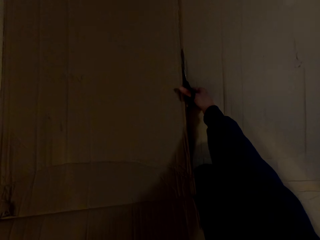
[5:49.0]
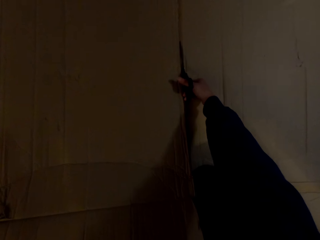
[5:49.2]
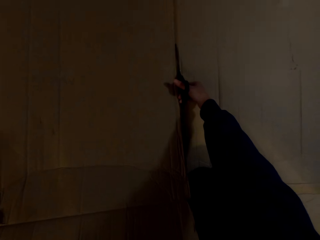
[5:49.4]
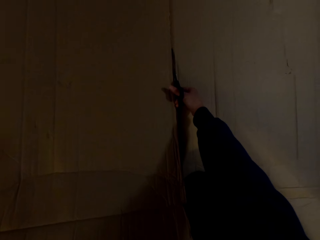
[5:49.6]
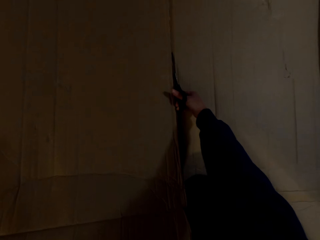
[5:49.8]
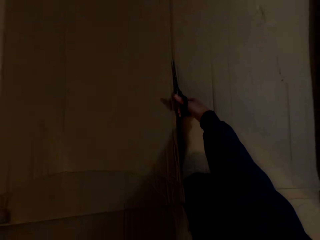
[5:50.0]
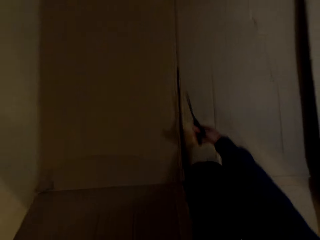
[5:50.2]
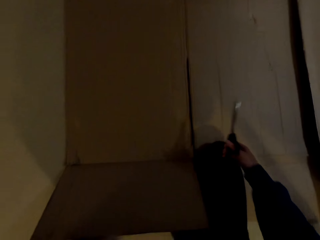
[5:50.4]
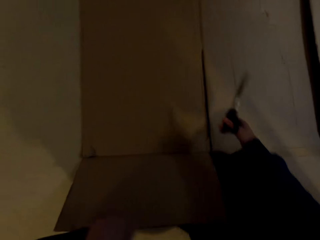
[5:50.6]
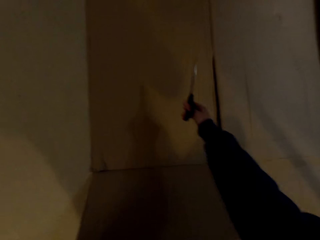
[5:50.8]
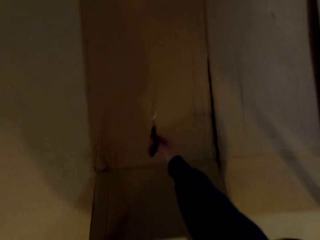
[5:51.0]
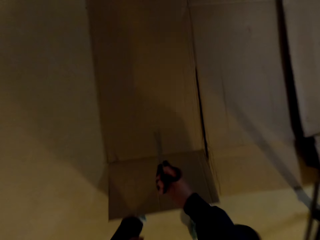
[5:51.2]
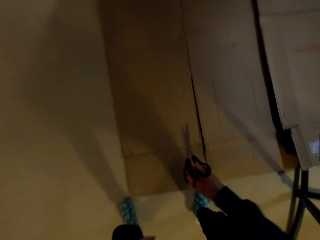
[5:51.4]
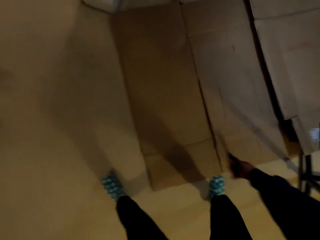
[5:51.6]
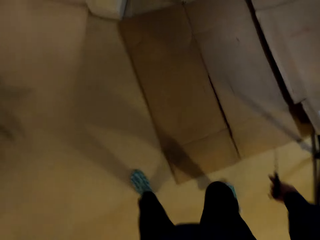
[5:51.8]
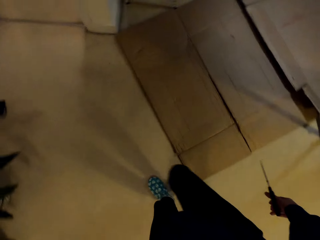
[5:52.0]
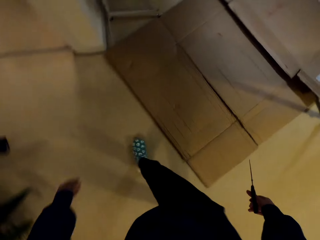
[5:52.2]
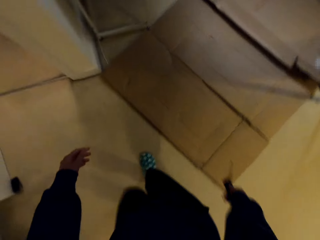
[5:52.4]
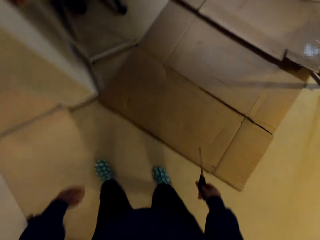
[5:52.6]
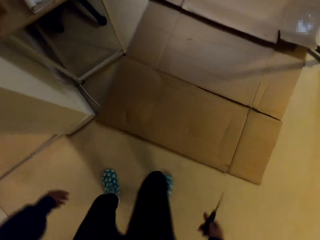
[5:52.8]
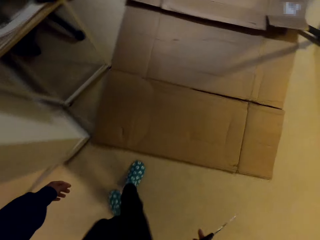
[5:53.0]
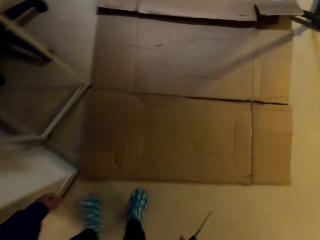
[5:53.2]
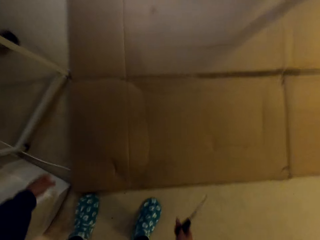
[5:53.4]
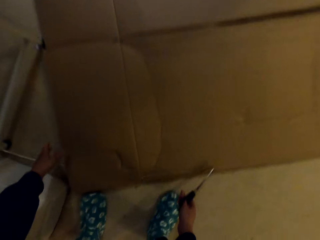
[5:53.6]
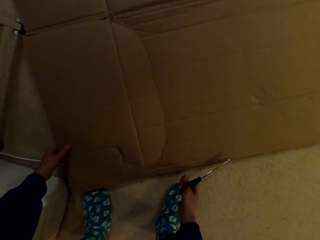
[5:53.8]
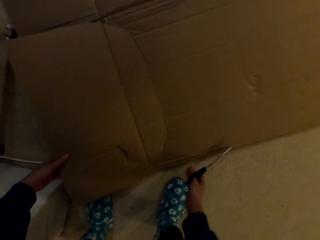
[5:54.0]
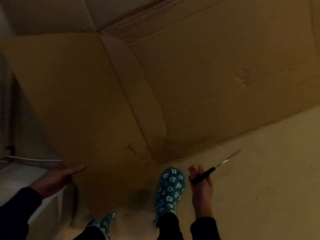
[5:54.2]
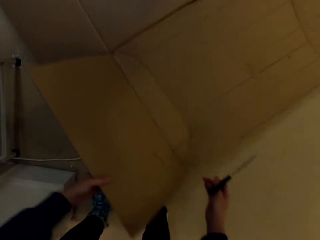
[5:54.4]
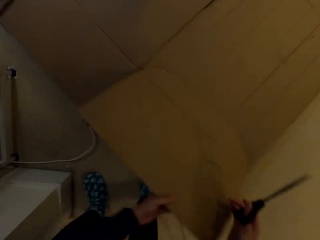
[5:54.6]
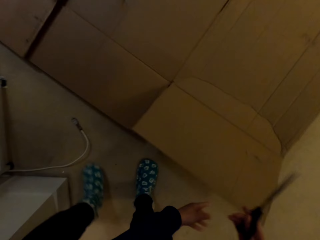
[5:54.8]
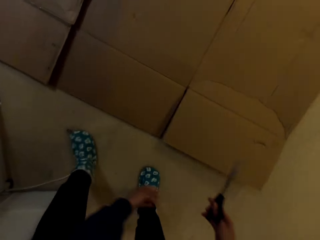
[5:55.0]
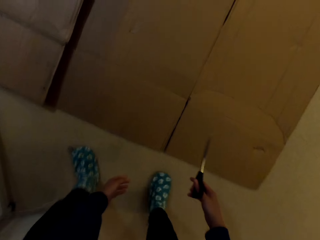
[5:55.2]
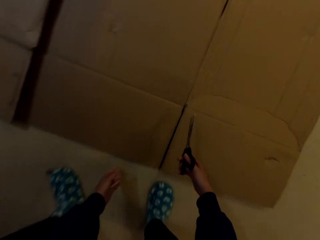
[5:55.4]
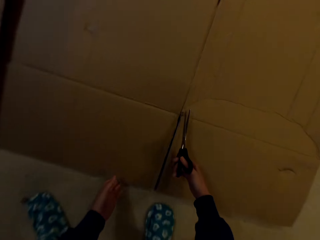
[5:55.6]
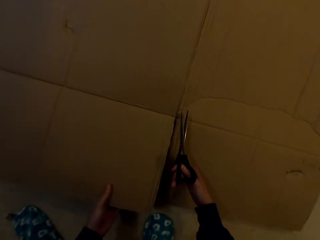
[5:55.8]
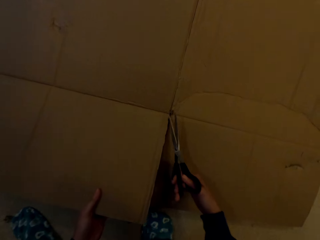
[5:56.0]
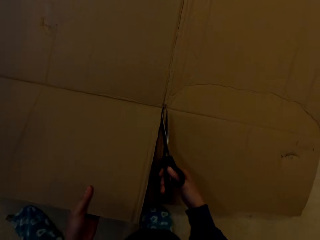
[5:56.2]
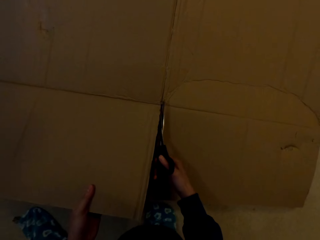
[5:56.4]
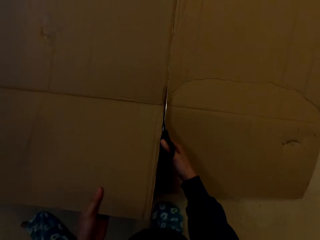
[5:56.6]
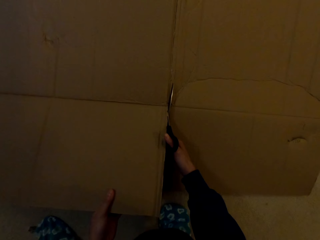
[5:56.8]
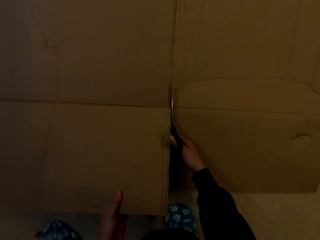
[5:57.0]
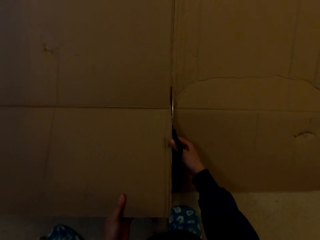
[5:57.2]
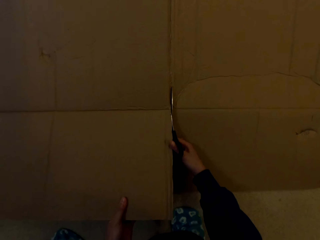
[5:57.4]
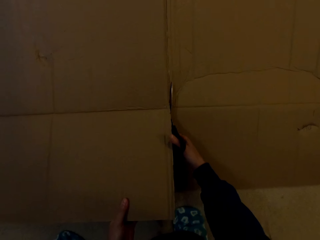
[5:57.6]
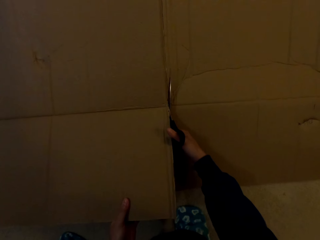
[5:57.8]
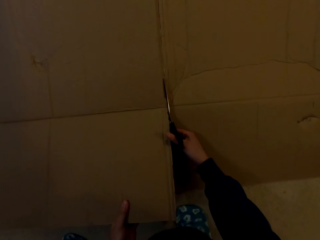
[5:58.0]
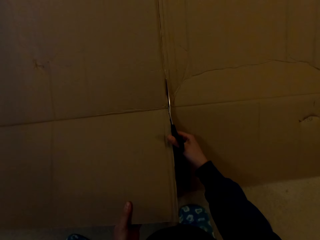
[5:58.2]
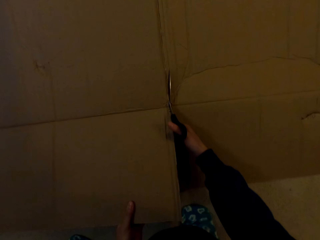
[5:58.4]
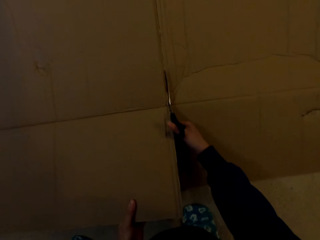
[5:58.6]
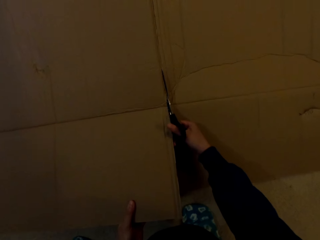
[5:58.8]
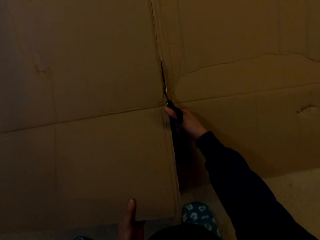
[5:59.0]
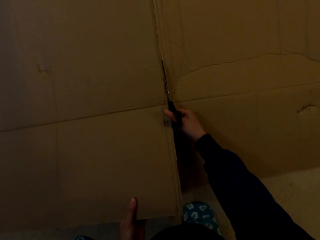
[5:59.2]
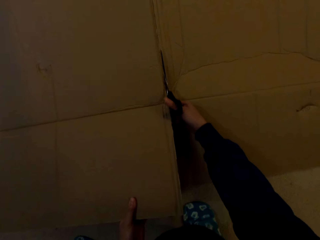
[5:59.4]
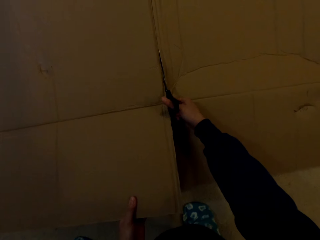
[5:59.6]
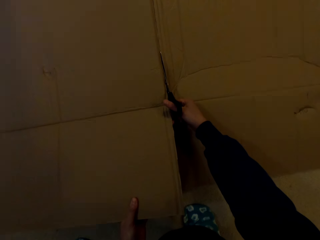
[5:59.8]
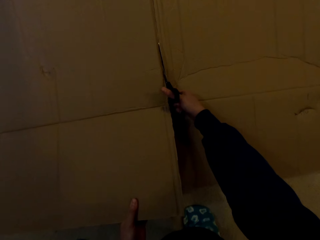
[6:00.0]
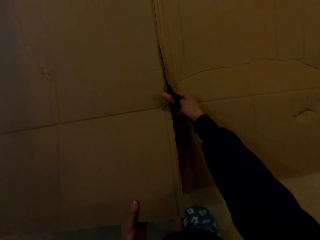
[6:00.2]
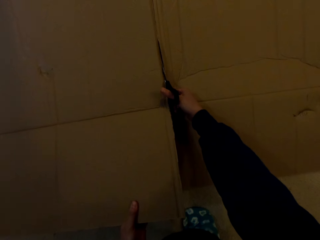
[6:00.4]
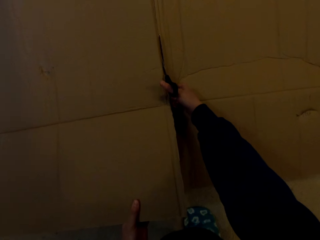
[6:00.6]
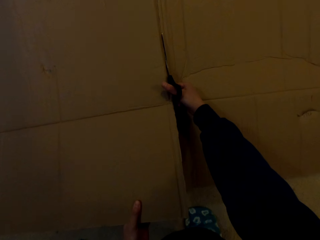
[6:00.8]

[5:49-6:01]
The camera wearer moves around the carton. They cut the carton with scissors.

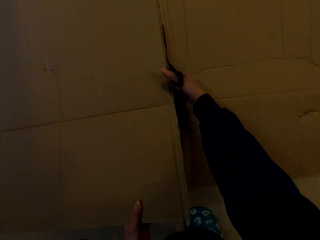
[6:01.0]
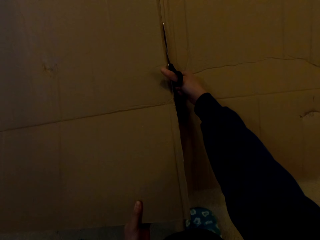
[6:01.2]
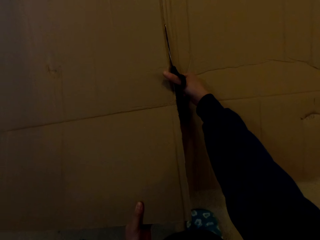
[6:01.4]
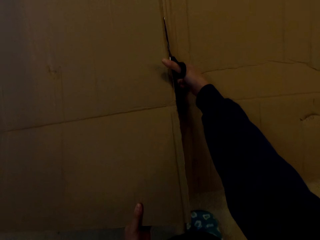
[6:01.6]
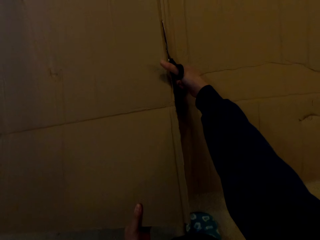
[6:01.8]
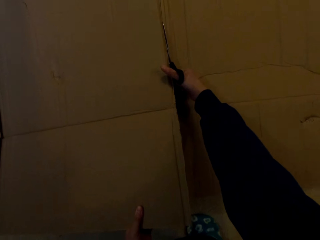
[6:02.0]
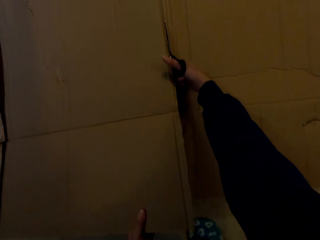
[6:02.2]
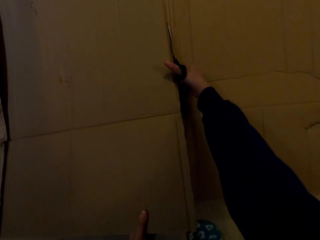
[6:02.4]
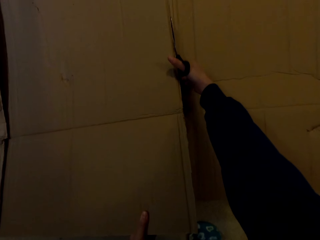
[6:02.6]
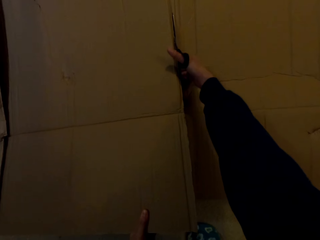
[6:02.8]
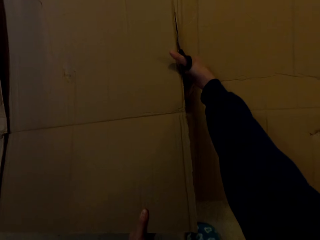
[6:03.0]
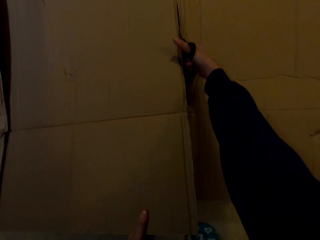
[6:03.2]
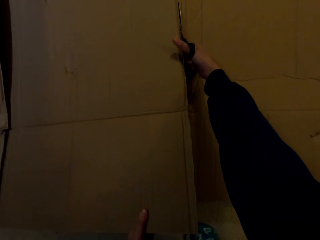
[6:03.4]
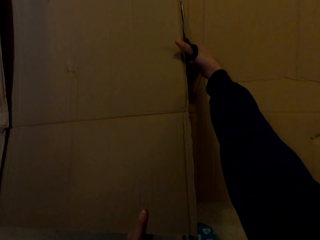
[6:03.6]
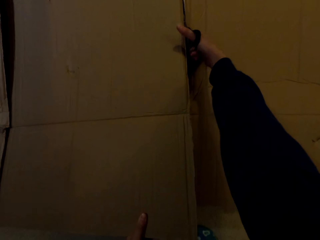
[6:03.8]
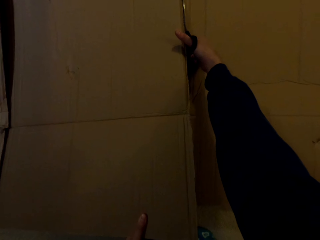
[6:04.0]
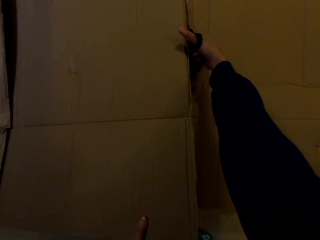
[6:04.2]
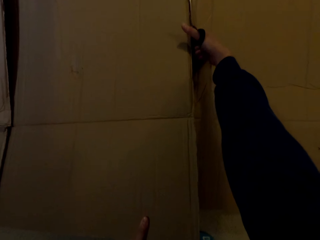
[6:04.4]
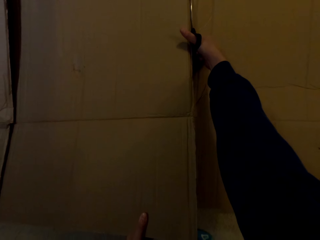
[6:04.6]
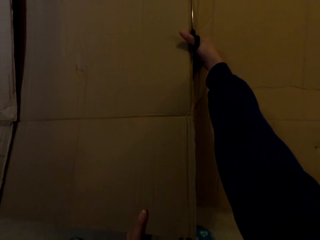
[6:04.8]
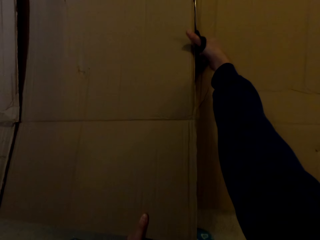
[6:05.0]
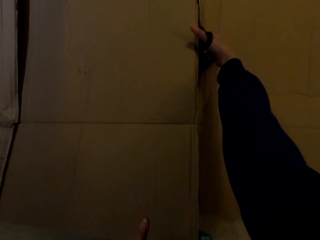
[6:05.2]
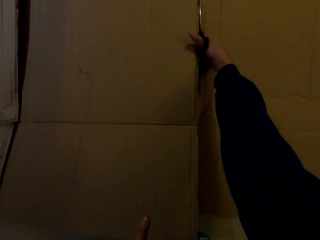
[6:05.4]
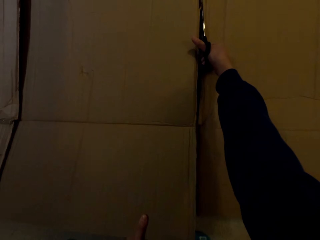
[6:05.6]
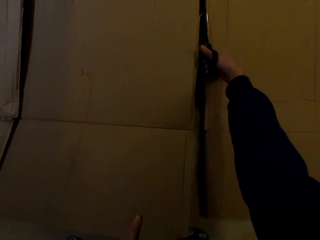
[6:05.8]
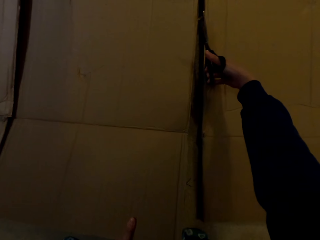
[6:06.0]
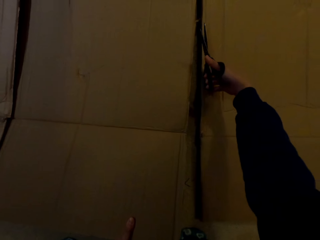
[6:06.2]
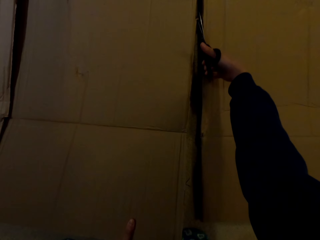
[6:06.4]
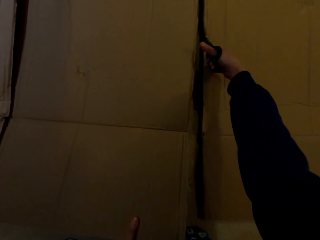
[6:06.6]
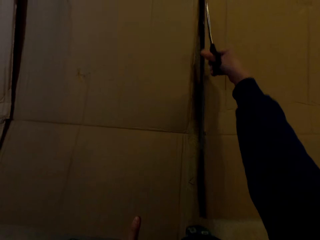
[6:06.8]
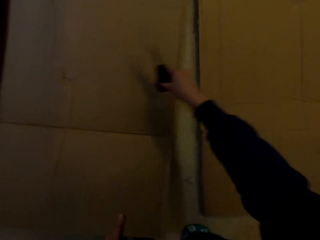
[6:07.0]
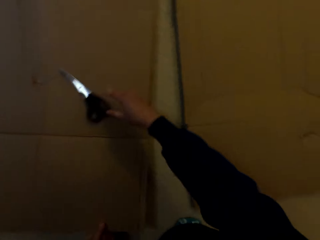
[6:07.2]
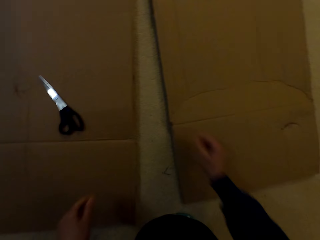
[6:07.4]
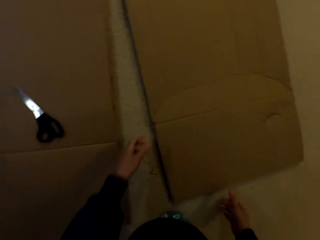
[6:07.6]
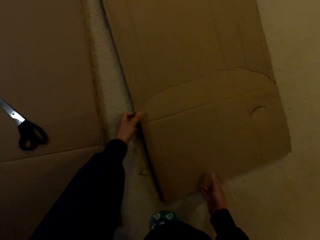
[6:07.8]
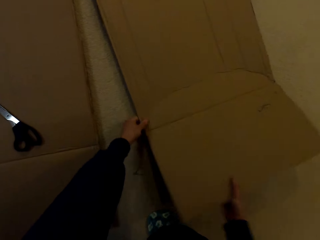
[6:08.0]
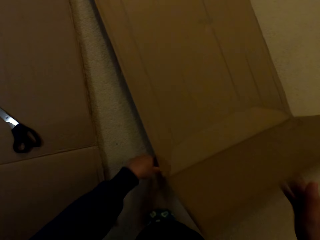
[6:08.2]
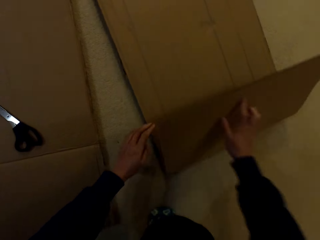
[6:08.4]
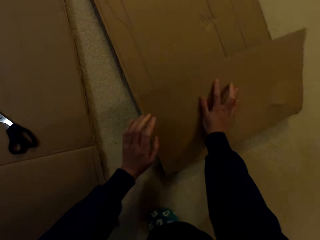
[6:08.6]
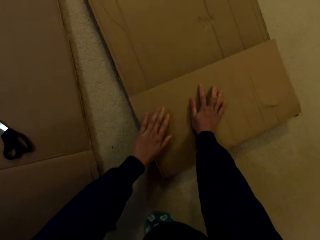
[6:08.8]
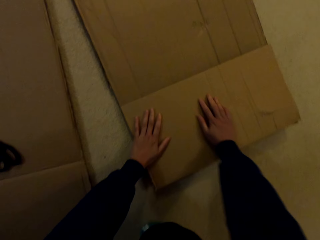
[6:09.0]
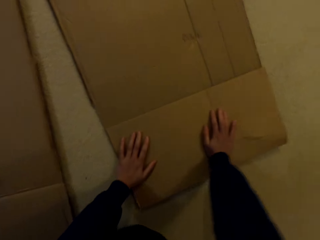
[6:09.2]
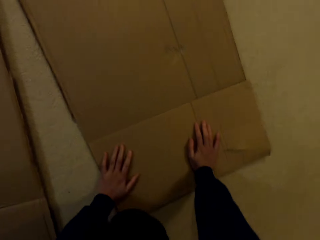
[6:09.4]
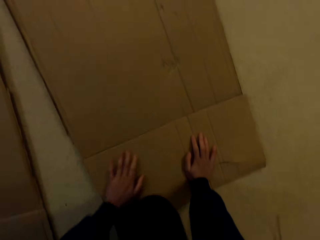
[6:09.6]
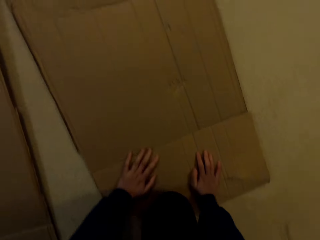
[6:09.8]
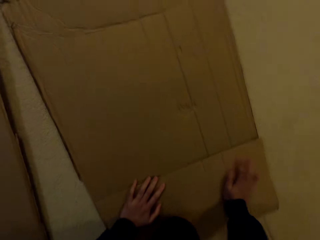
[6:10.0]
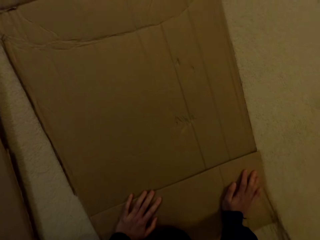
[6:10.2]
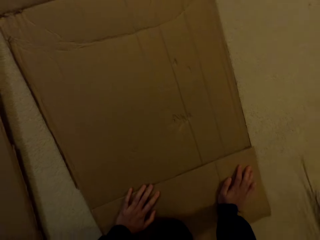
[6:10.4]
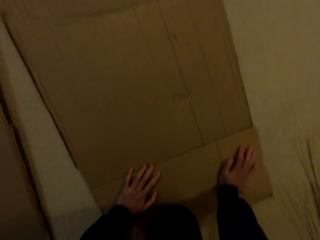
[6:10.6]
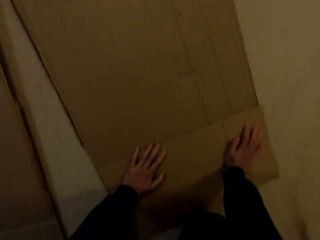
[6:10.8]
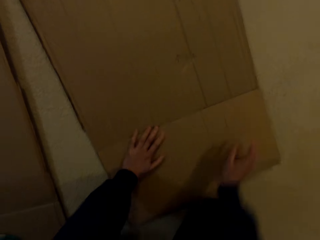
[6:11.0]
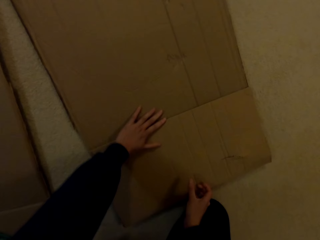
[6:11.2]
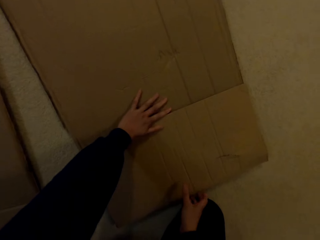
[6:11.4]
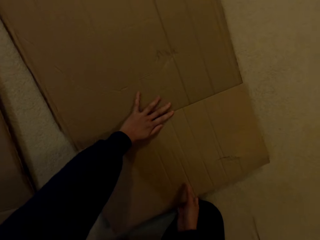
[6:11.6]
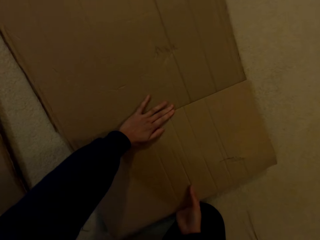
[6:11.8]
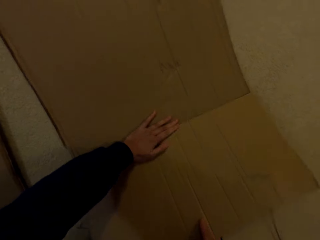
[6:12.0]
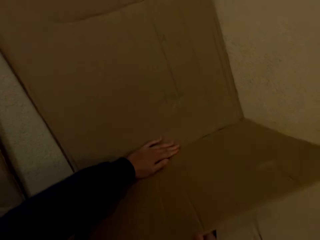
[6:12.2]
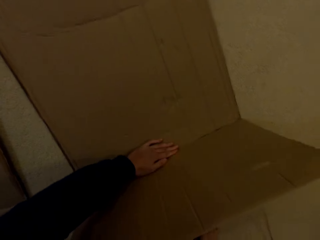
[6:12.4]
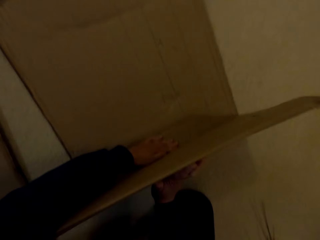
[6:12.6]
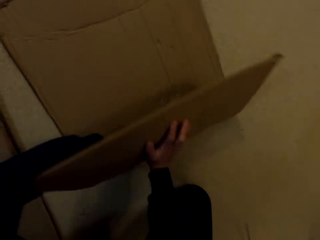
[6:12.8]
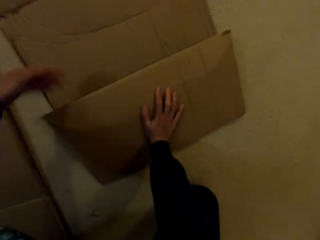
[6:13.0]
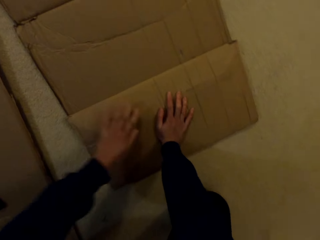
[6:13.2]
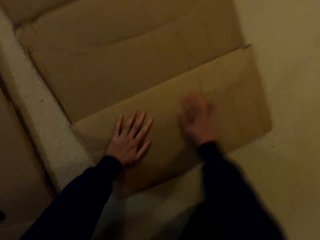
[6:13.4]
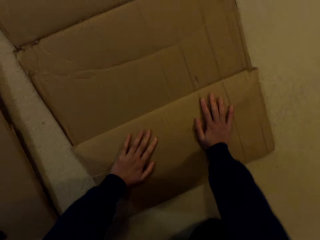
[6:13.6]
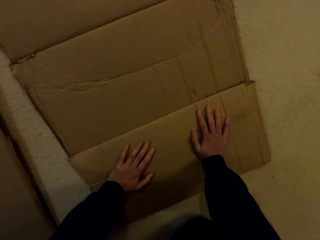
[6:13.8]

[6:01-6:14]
The camera wearer places the scissors on top of the carton. They fold the carton on the floor.
